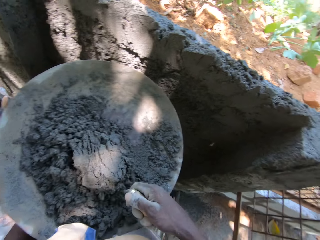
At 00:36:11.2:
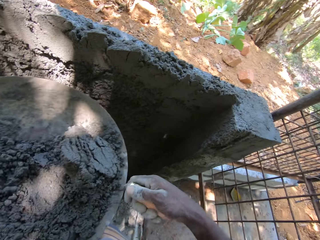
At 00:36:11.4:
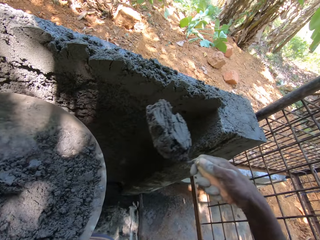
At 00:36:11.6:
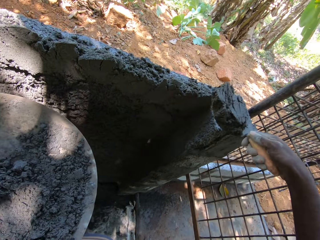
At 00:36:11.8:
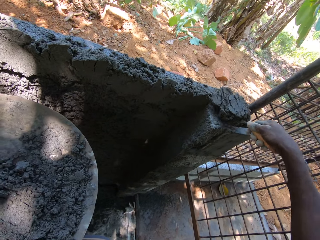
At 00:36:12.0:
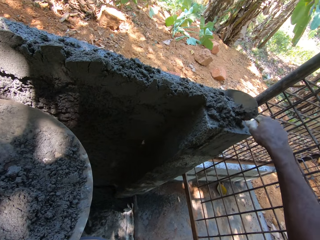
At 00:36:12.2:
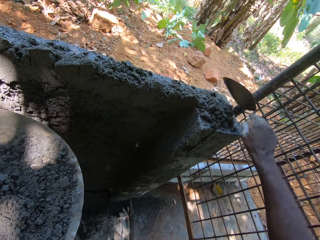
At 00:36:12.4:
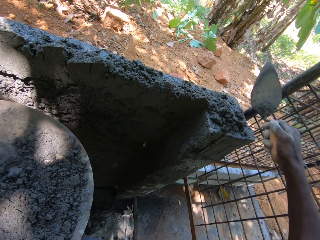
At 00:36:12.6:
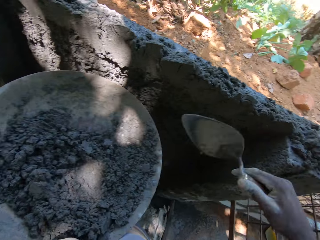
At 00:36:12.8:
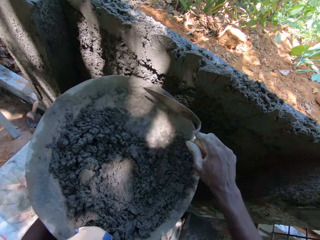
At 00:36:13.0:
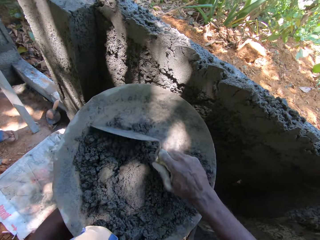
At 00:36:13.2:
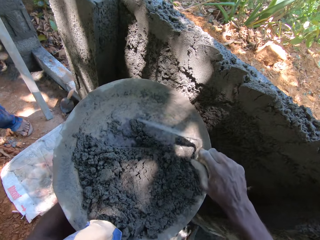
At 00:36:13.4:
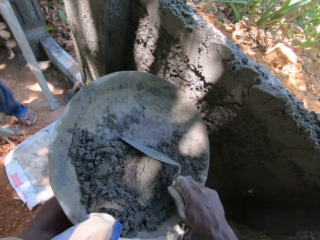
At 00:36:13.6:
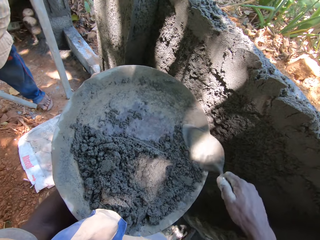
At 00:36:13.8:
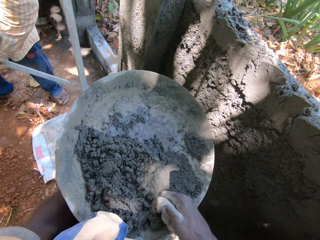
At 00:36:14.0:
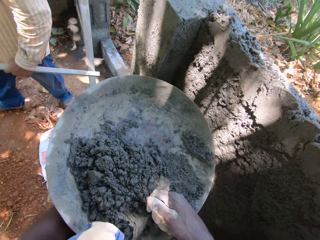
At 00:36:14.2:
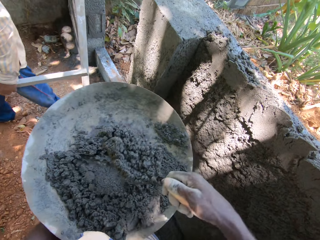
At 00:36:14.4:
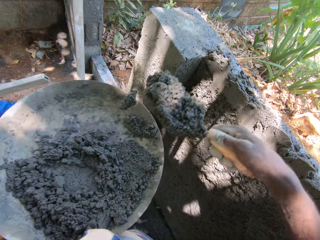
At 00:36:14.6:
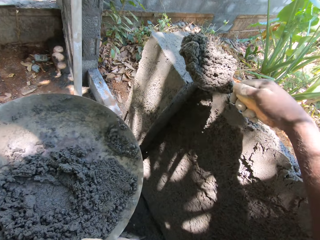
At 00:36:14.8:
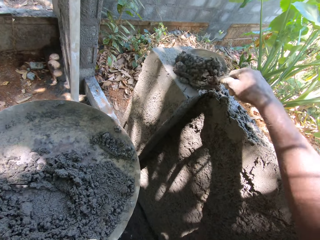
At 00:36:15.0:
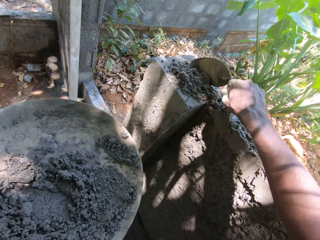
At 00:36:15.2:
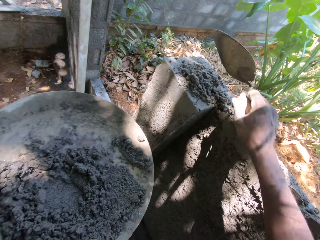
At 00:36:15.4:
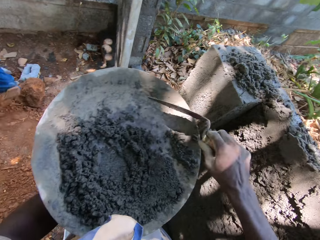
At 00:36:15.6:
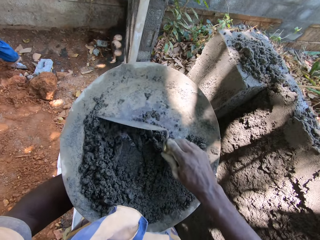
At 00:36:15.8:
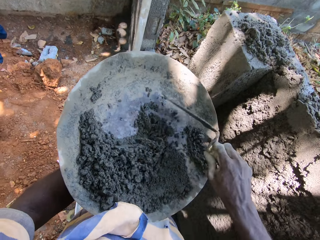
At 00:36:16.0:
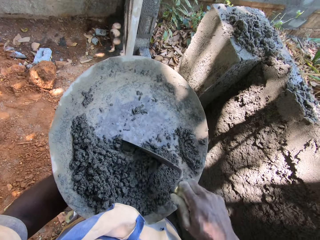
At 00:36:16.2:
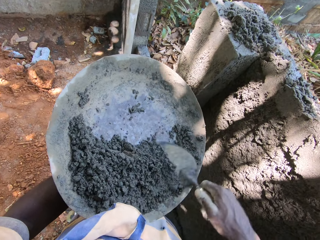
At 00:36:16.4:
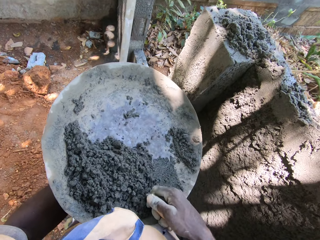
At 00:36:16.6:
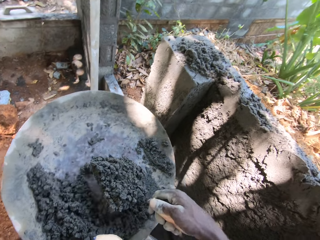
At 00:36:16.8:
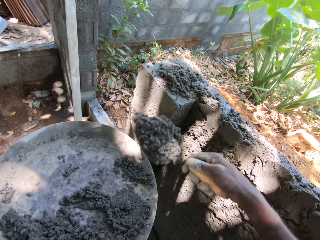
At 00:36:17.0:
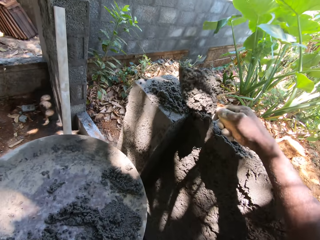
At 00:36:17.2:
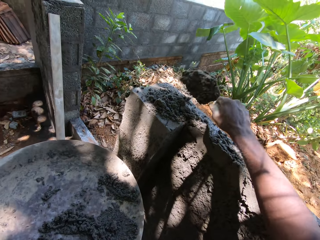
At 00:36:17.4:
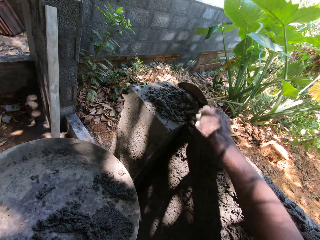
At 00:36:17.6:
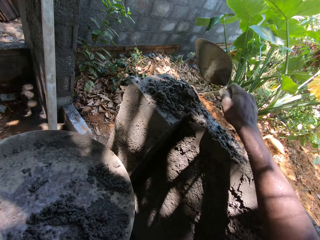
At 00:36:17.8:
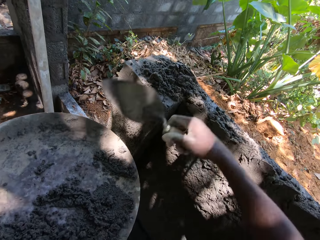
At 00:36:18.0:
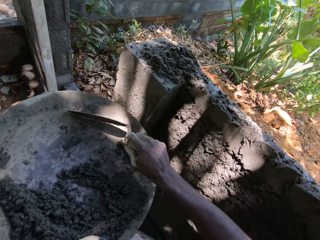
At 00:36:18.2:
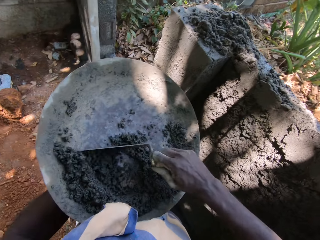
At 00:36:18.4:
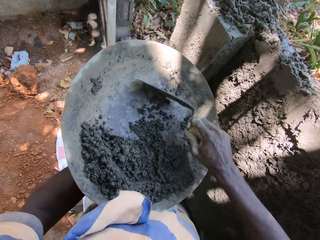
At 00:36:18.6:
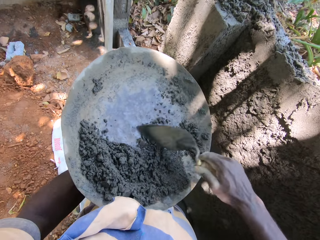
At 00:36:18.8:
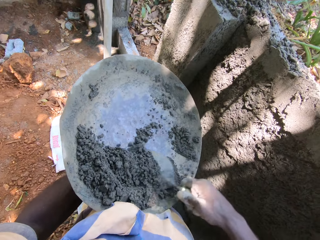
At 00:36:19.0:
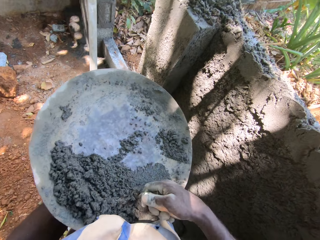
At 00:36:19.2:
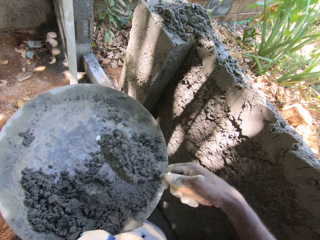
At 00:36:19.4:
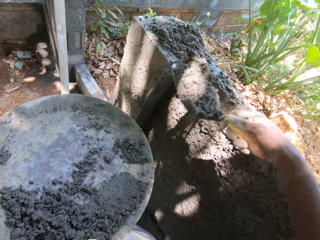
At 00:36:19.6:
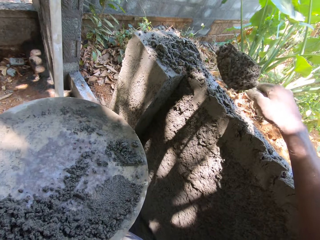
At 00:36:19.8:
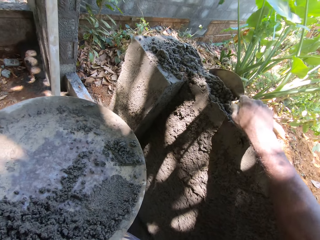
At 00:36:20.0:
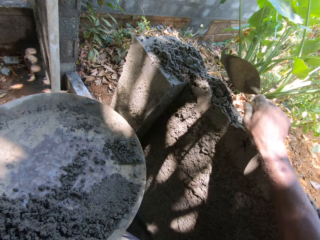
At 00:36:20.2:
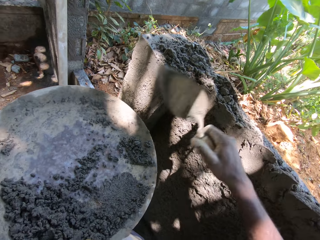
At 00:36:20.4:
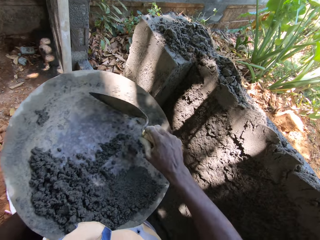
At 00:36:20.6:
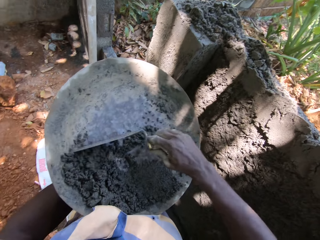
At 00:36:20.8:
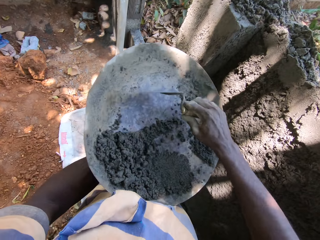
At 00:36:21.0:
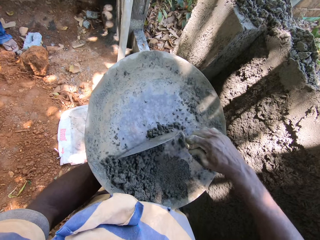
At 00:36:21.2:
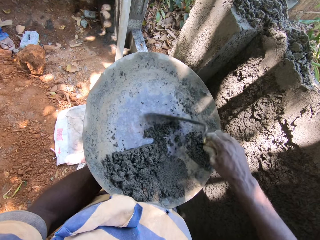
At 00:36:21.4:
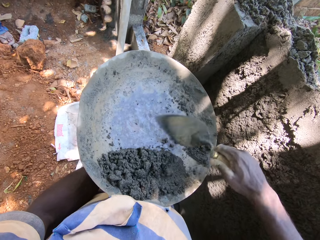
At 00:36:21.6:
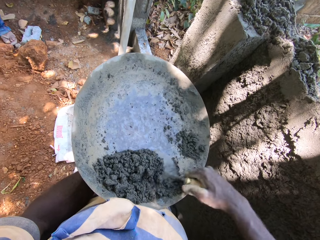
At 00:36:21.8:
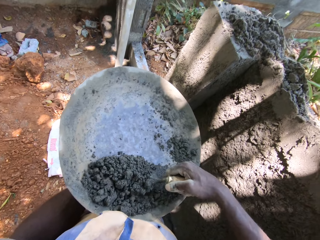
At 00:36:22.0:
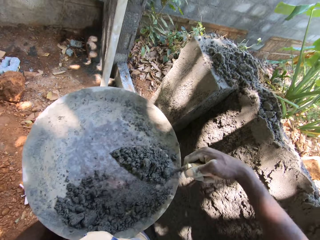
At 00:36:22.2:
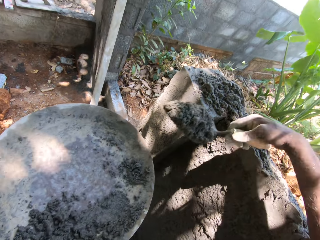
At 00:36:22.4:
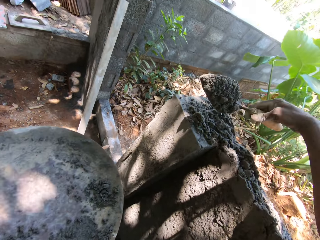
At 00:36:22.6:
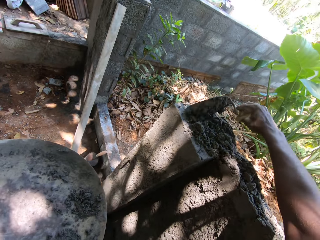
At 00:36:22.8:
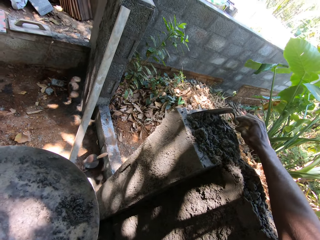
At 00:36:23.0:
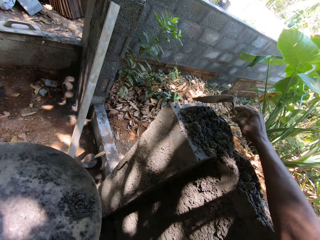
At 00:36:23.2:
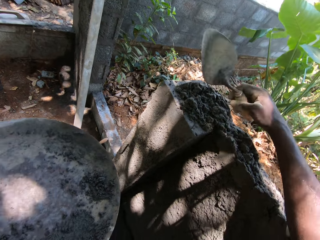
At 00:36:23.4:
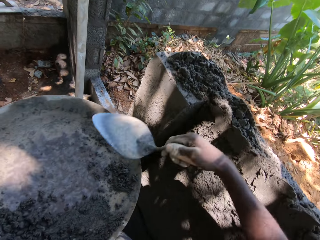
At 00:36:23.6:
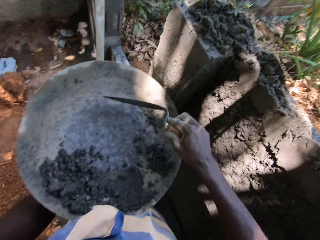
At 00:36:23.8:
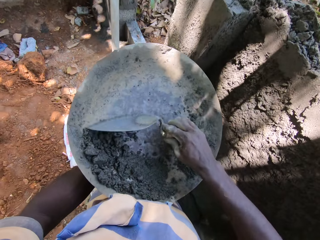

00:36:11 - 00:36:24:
The camera wearer puts the concrete on the top of the wall. He scoops concrete from a pan in his left hand with the trowel in his right hand. He pours the concrete on the trowel in his right hand on the wall. He scoops concrete from the pan in his left hand with the trowel in his right hand. He pours the concrete on the trowel in his right hand on the wall. He scoops concrete from the pan in his left hand with the trowel in his right hand. He pours the concrete on the trowel in his right hand on the wall.

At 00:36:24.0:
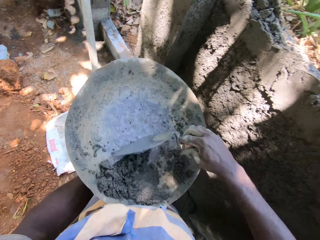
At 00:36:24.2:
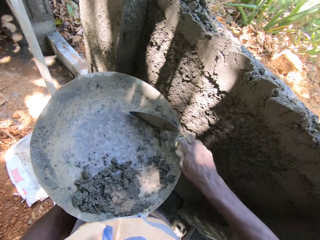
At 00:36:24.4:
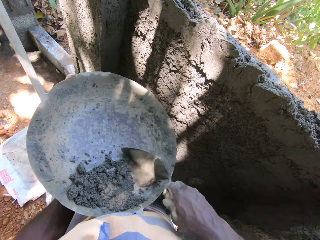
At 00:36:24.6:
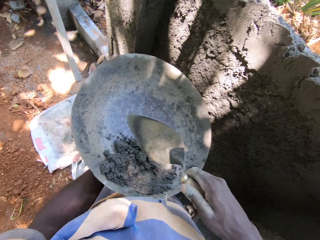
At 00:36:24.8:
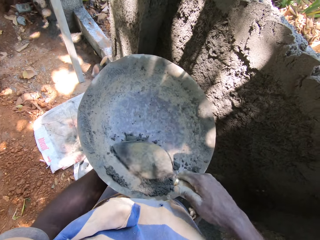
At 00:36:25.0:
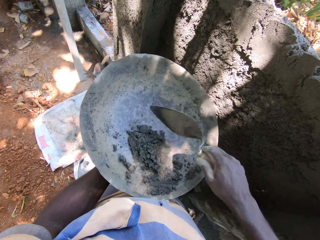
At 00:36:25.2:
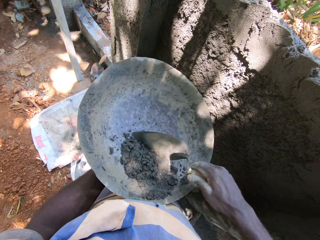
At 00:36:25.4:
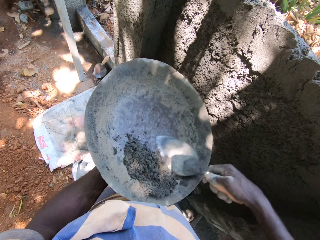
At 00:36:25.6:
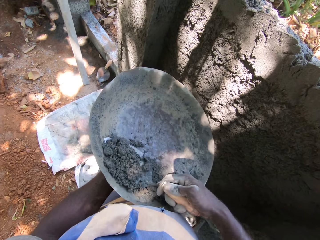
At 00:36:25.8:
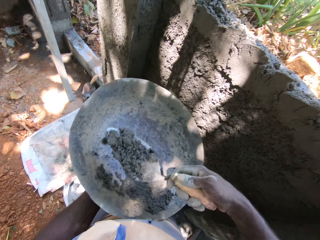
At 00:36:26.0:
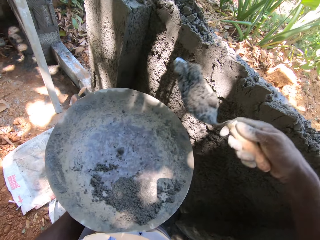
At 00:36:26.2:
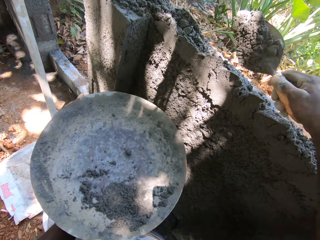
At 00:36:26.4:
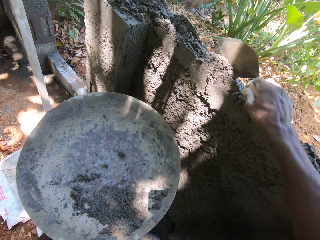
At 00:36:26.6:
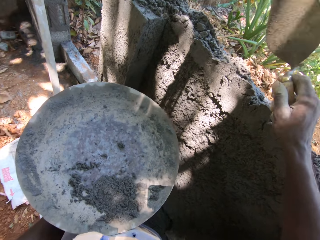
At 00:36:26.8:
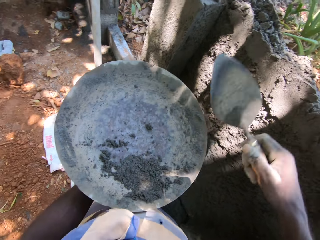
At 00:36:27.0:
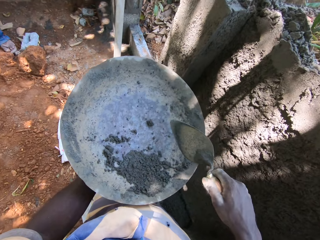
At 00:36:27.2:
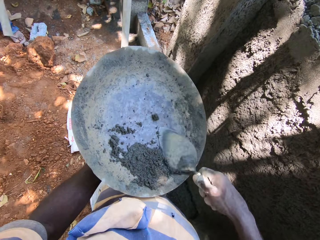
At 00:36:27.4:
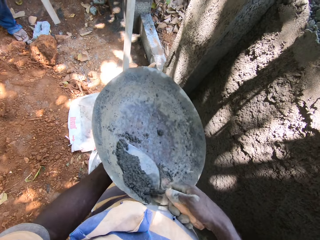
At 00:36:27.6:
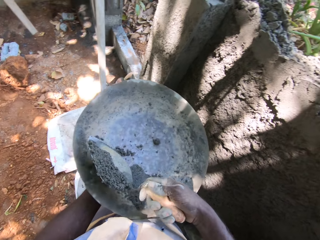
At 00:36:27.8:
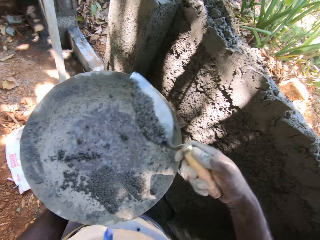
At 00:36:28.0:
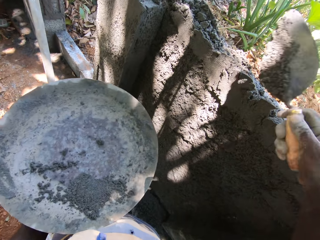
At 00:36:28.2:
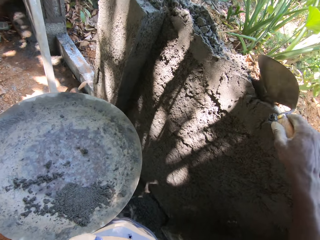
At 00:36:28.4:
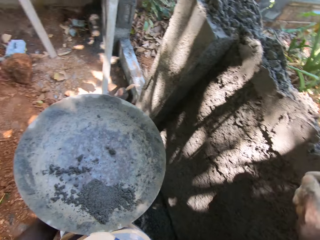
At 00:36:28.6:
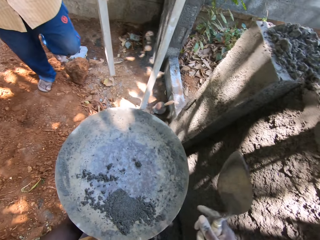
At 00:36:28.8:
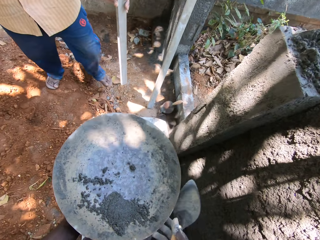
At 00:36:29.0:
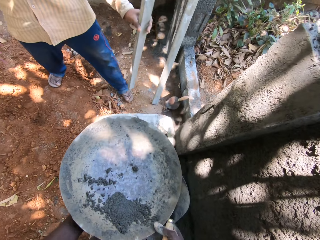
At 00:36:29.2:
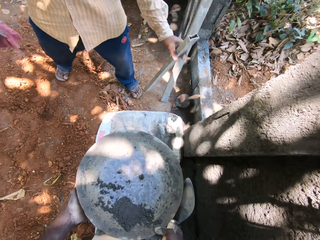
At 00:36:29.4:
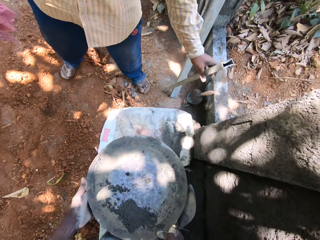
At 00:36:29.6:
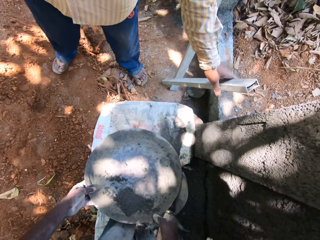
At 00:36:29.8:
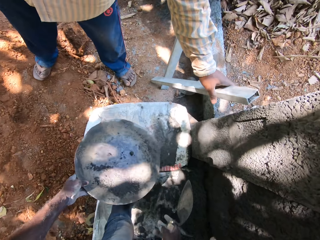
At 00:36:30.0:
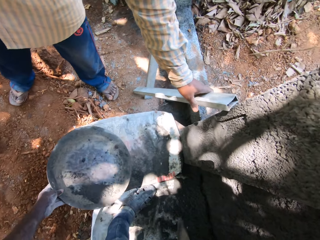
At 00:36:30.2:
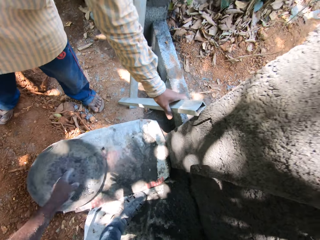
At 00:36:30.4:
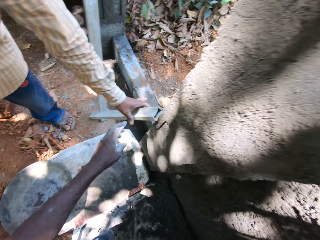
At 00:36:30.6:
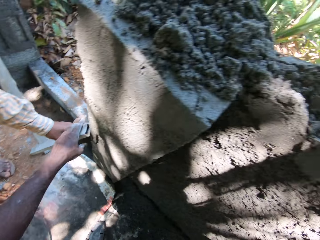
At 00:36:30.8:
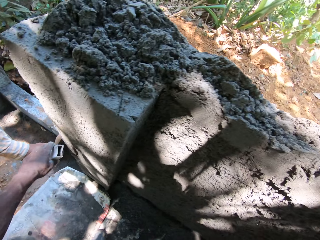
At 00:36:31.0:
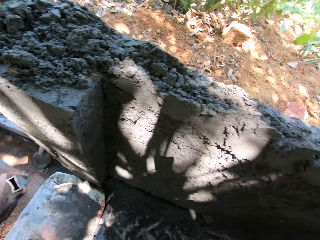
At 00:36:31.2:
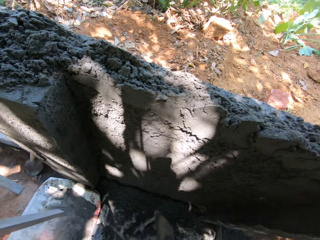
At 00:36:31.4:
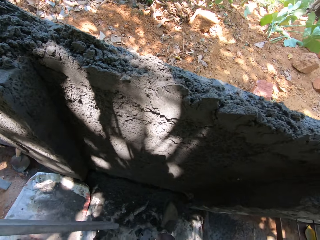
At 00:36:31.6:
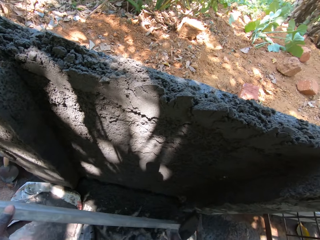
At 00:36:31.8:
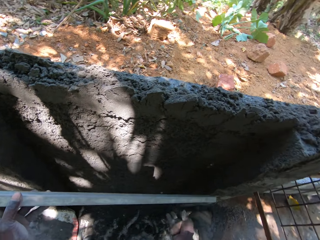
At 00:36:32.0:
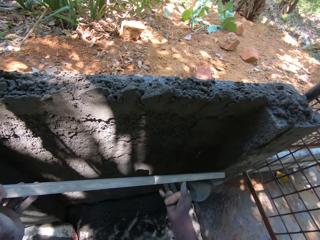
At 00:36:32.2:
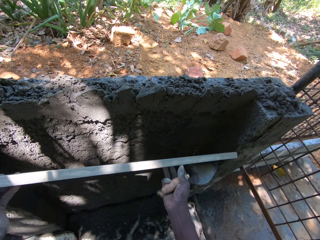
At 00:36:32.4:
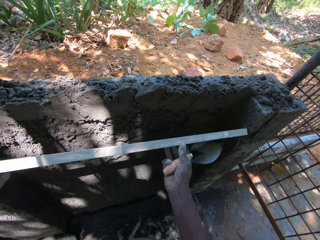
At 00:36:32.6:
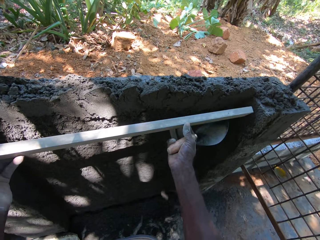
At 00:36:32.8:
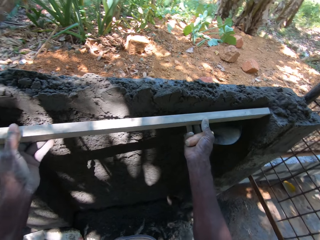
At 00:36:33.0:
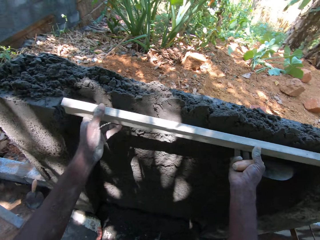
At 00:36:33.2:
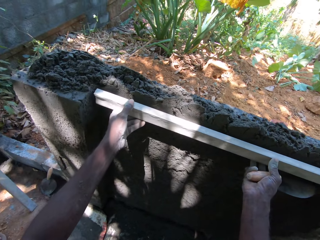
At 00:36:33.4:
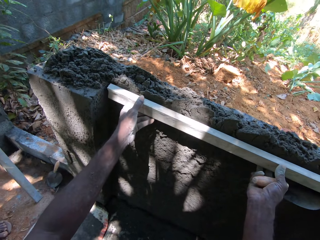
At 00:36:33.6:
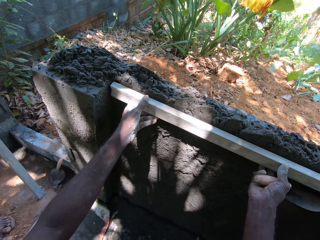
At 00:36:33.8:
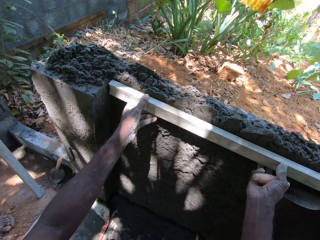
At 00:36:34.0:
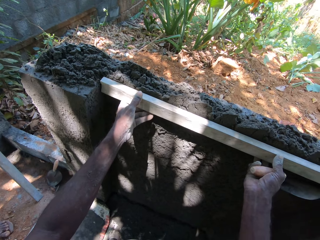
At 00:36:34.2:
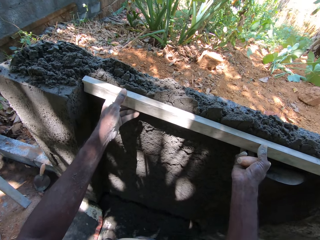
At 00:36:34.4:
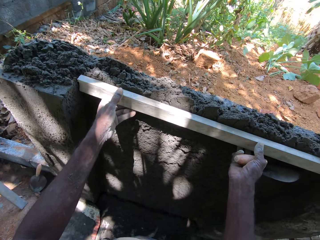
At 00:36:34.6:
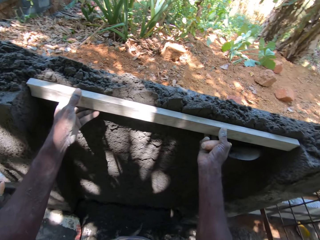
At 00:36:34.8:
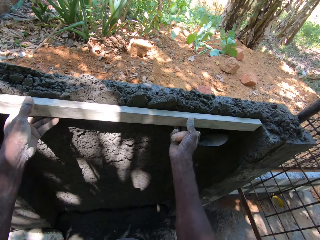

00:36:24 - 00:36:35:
The camera wearer scoops concrete from the pan in his left hand with the trowel in his right hand. He pours the concrete on the trowel in his right hand on the wall. He scoops concrete from the pan in his left hand with the trowel in his right hand. He pours the concrete on the trowel in his right hand on the wall. He holds the pan with both hands. He drops the pan on the ground with his left hand. He picks a rectangular metal tube from the ground with his left hand. He measures the wall using a piece of wood. He places the rectangular metal tube against the wall with both hands.
